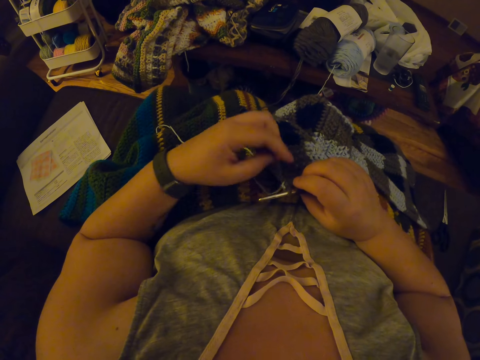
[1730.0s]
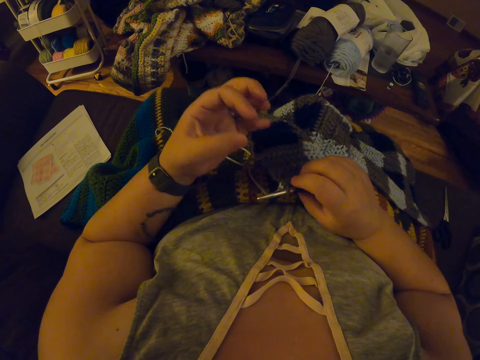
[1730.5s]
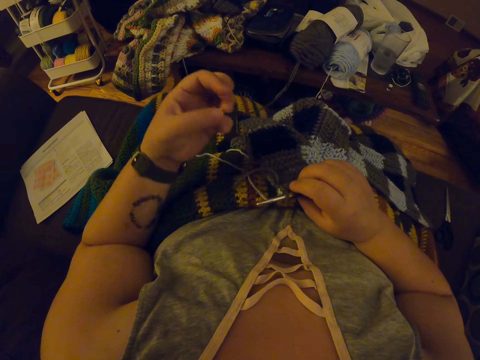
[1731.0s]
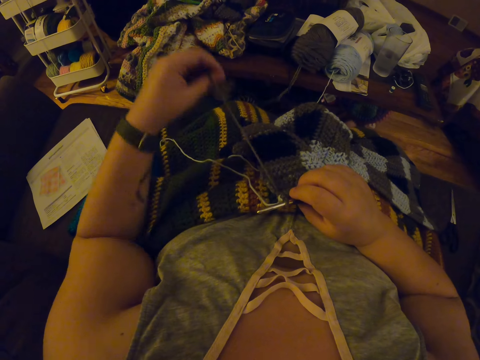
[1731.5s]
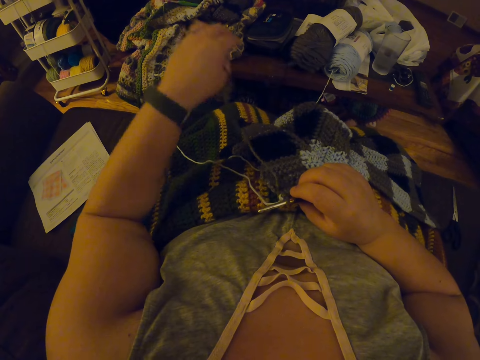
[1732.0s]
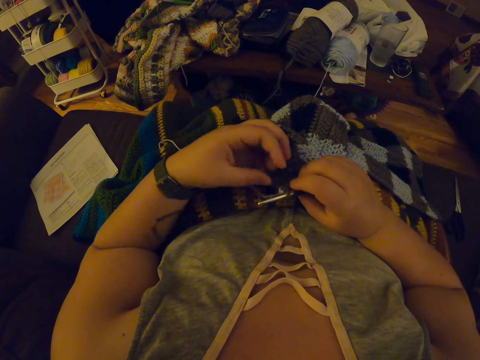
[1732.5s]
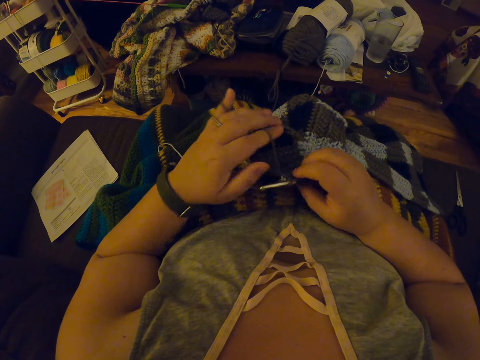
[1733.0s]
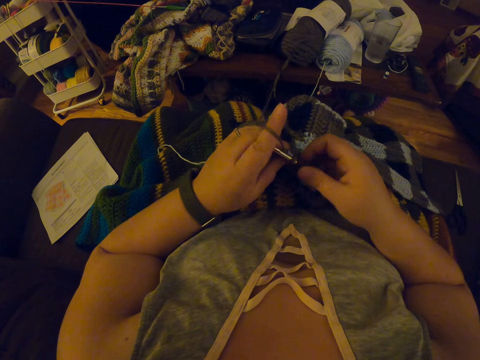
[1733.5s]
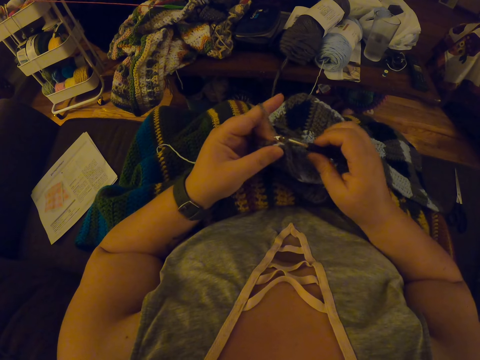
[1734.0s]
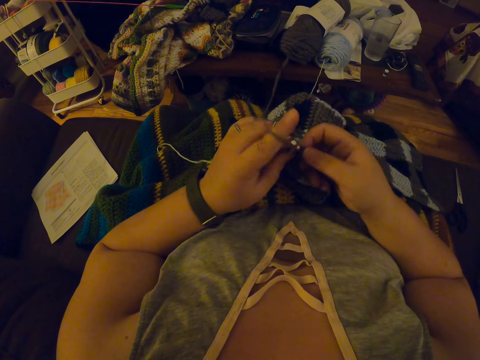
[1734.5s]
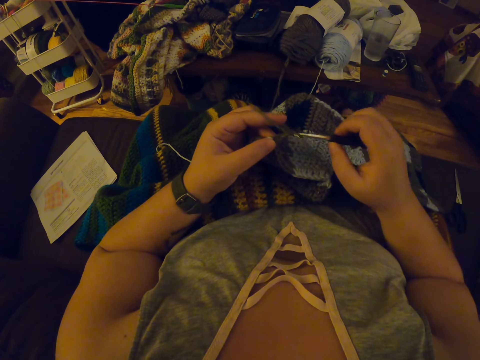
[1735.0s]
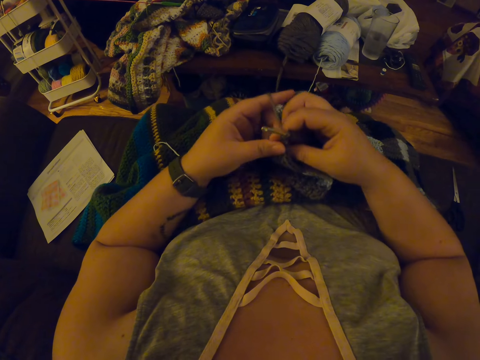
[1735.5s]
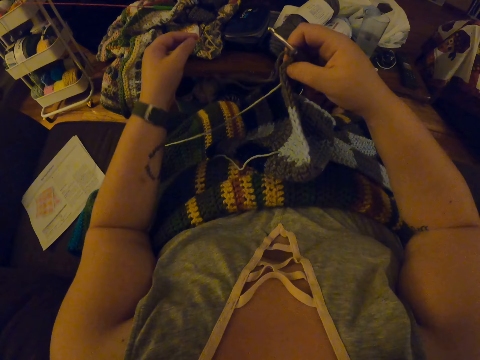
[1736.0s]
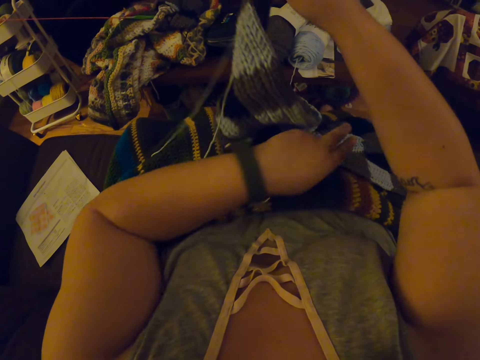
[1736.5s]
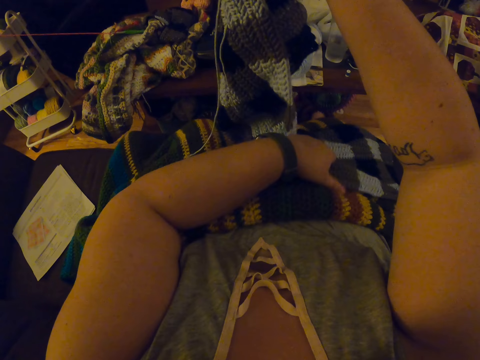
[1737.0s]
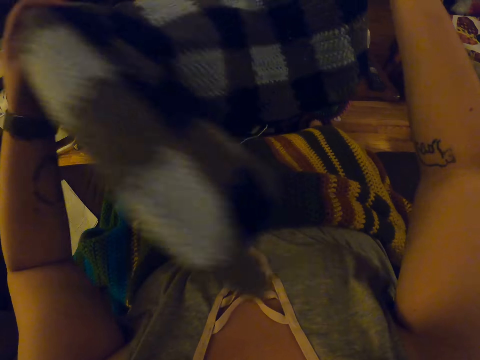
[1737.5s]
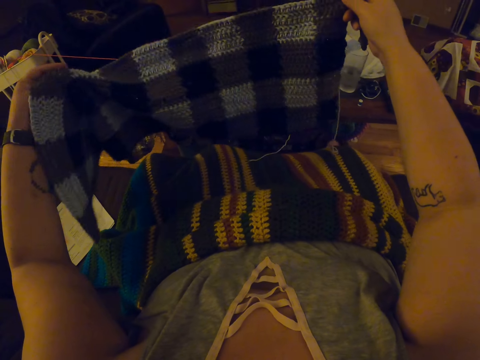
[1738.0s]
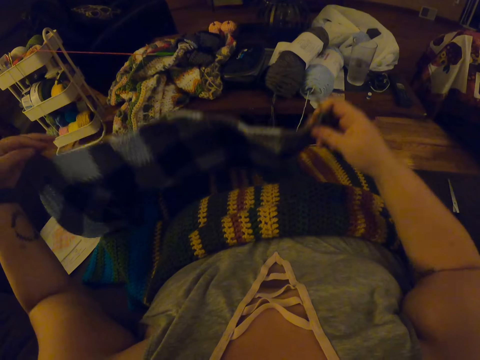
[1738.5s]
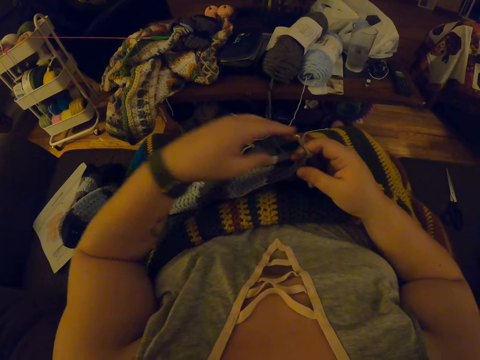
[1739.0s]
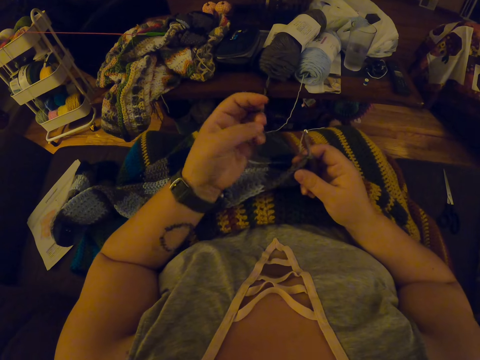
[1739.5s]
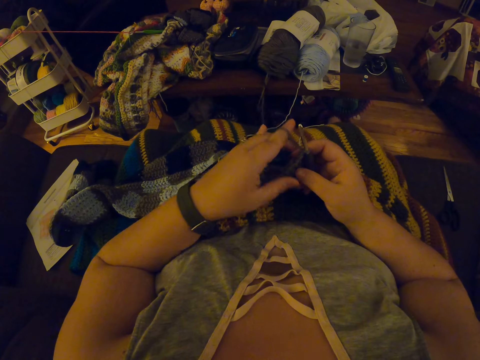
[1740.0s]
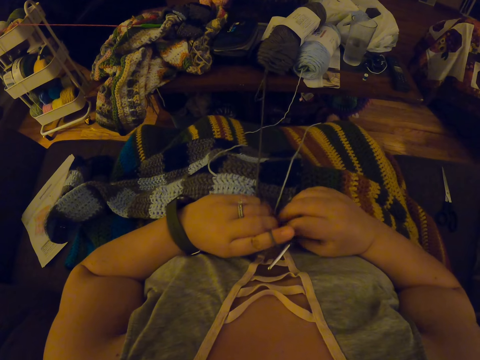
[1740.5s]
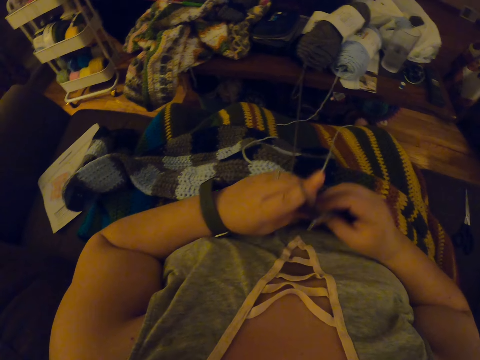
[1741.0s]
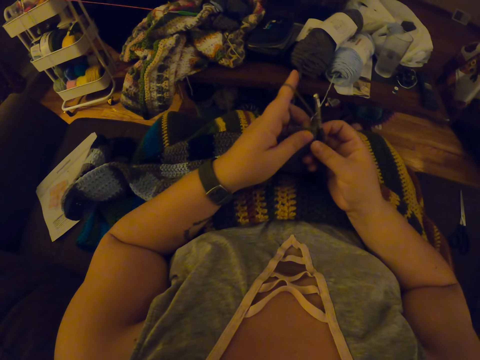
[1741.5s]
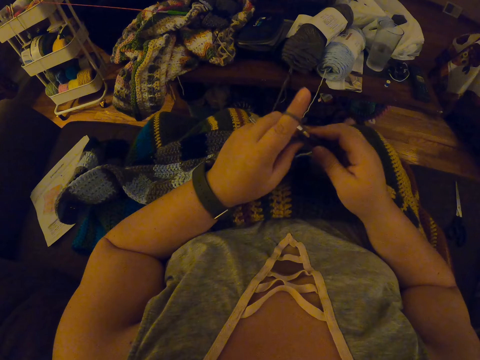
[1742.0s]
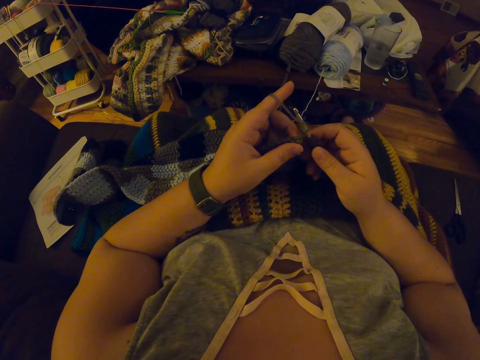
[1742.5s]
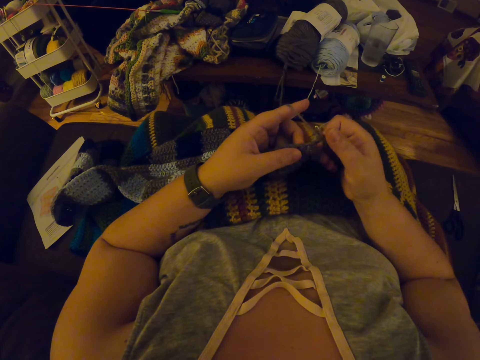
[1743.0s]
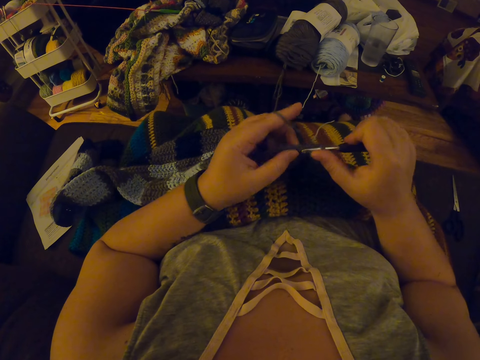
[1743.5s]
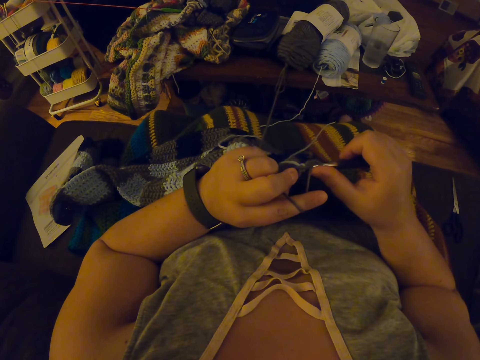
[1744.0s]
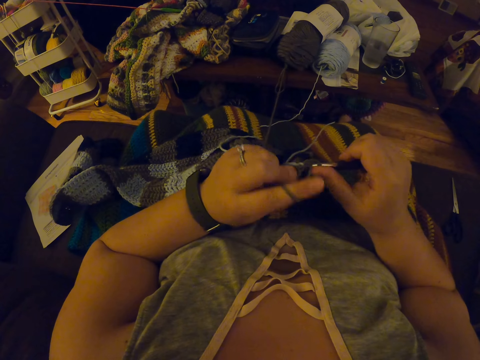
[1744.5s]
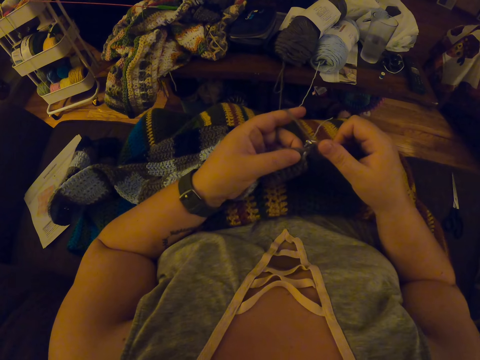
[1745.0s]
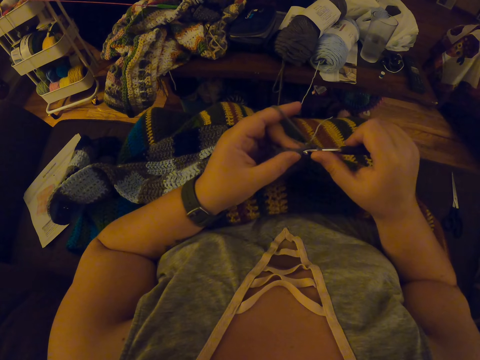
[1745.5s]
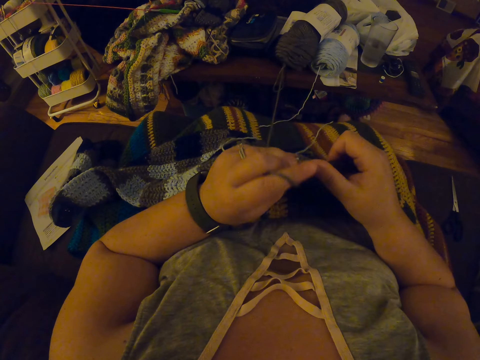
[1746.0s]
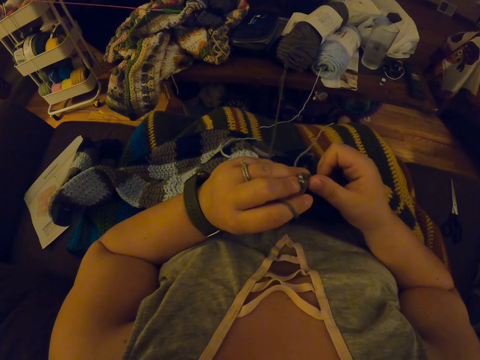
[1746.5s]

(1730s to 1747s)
The camera wearer pulls the yarn. She twists the yarn around her left hand. She crochets the fabric with the yarn. She adjusts the fabric on her lap with her hands. She turns the fabric. She twists the yarn around her left hand. She crochets with the yarn with the crochet hook.

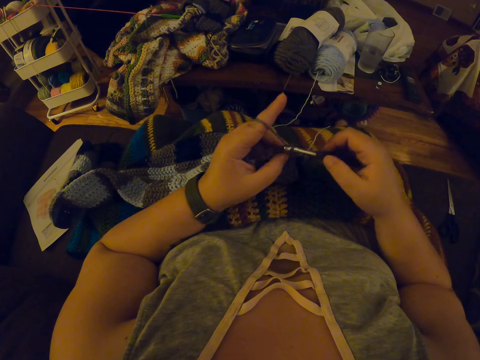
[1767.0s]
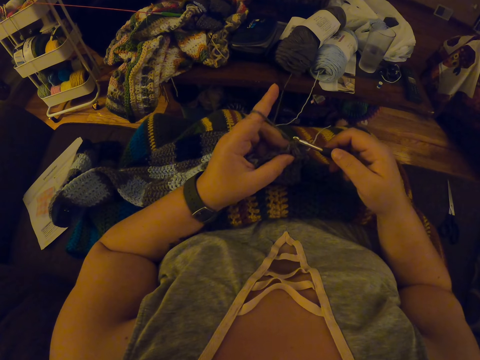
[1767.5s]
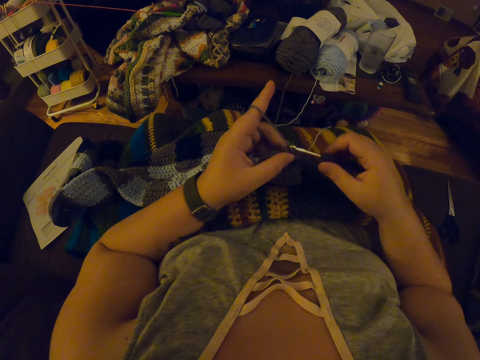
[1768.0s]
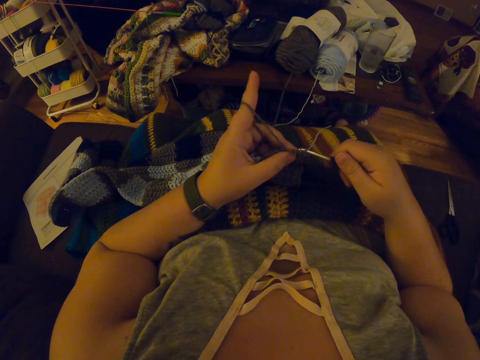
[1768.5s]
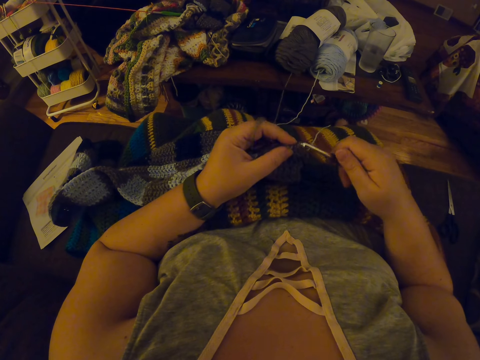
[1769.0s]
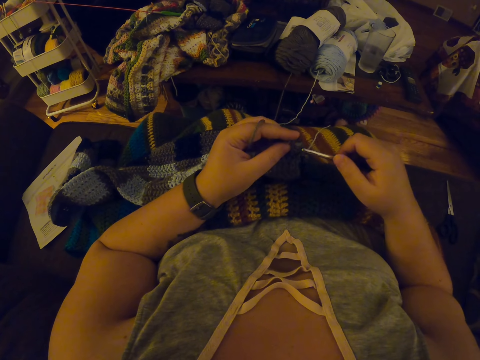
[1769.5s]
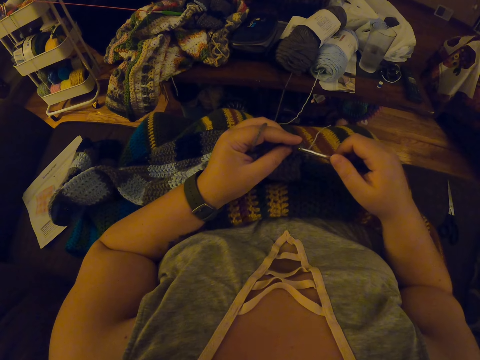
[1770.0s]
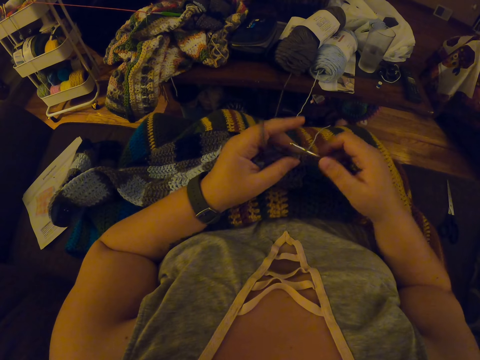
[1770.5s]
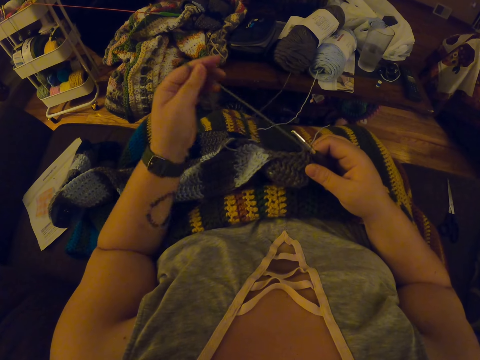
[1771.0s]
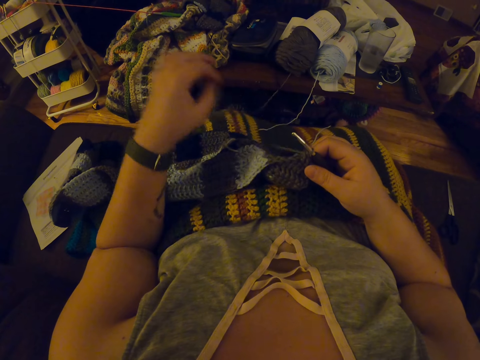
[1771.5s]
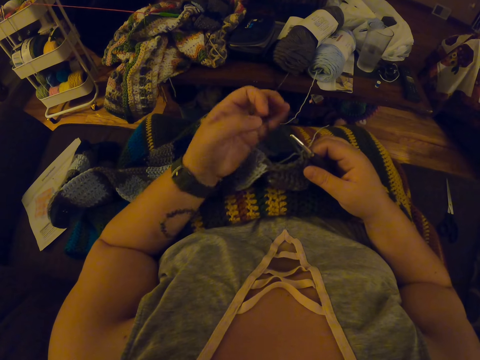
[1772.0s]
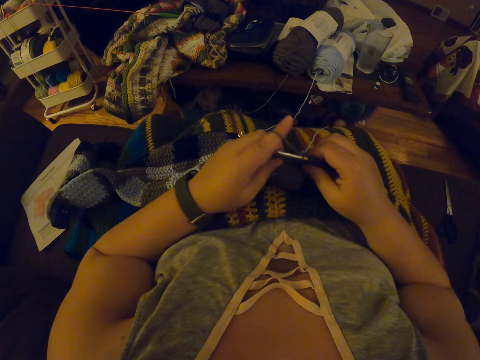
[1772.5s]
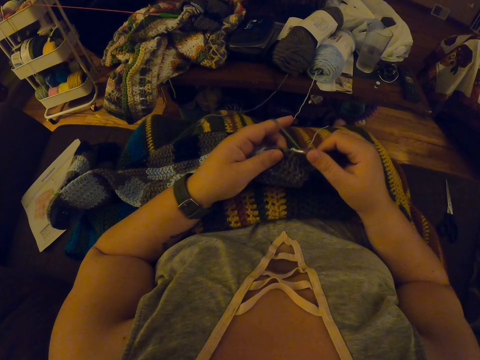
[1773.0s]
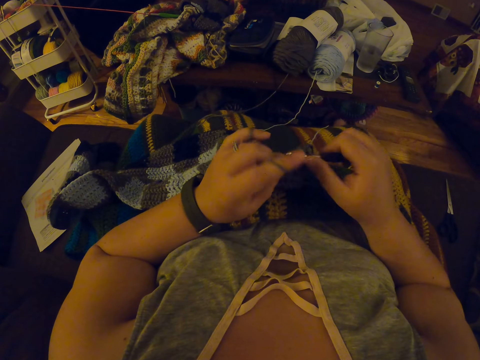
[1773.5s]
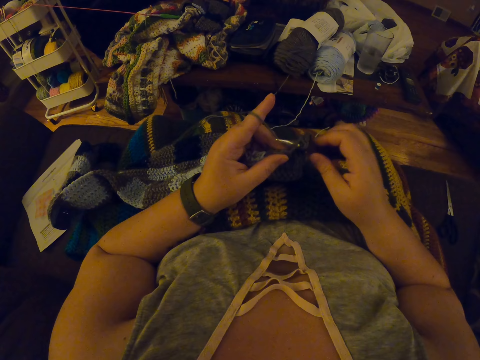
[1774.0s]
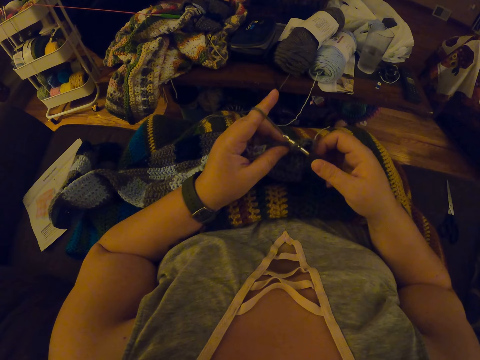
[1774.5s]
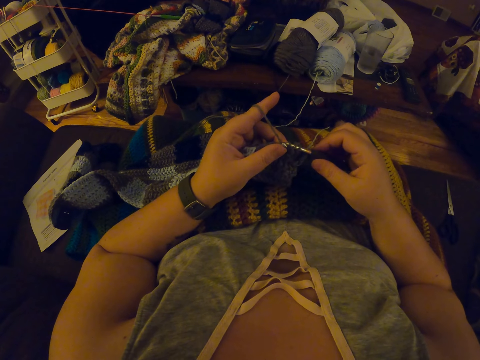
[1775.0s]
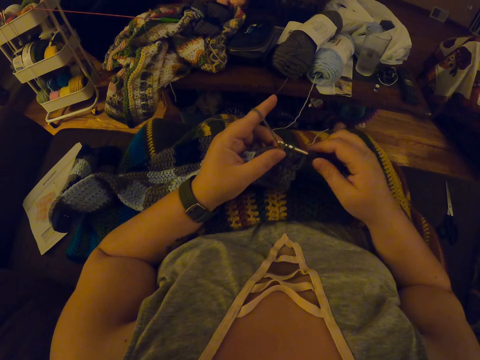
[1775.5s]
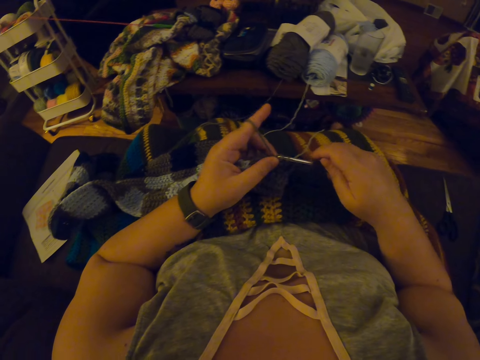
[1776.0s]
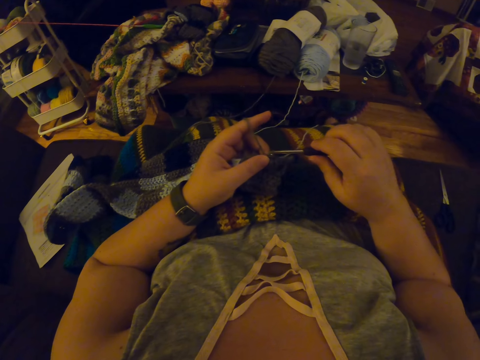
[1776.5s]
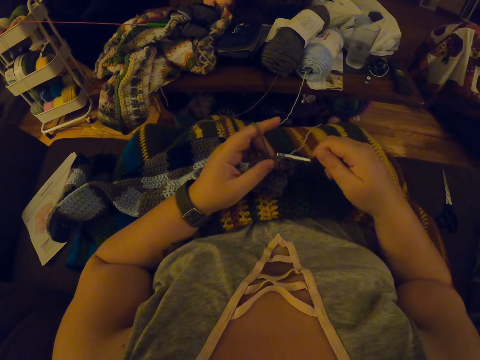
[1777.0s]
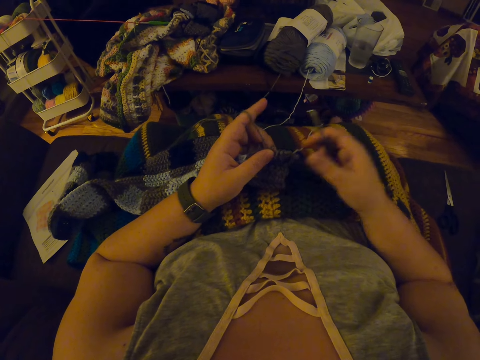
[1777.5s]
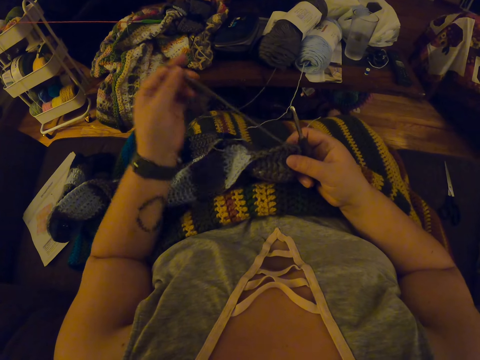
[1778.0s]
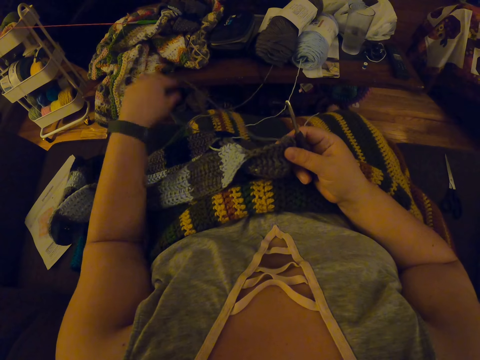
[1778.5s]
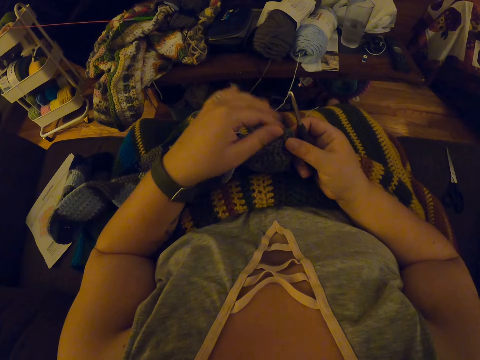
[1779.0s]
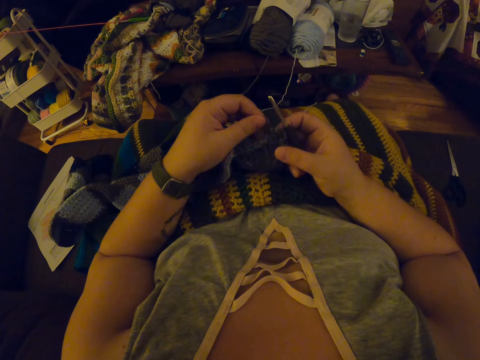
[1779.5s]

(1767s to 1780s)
The camera wearer inserts the crochet hook into the fabric again. She straightens the yarn with her left hand. She twists the yarn around her left hand. She continues crocheting with the yarn. She shakes her head. She removes the interlocked loops. She straightens the yarn with her left hand again.
